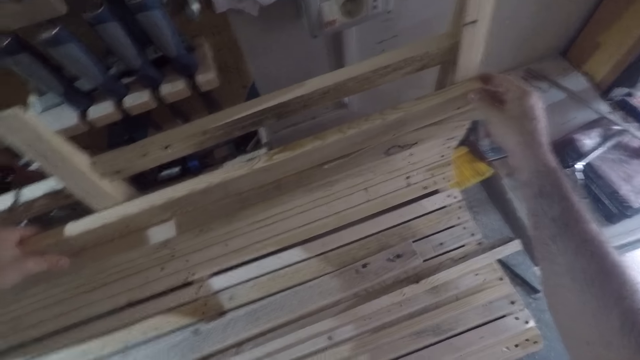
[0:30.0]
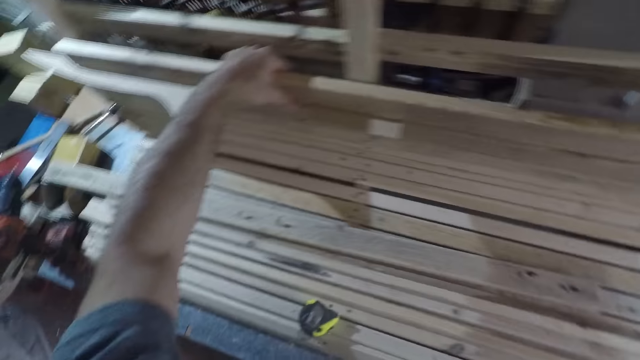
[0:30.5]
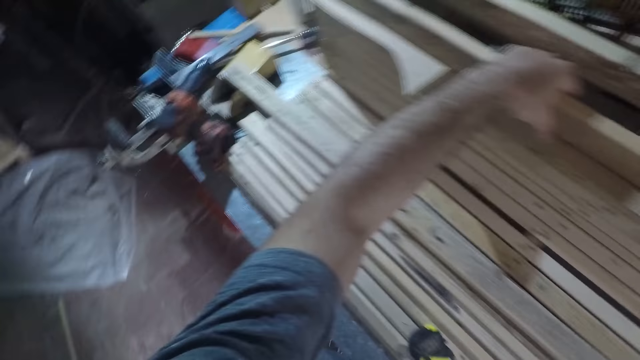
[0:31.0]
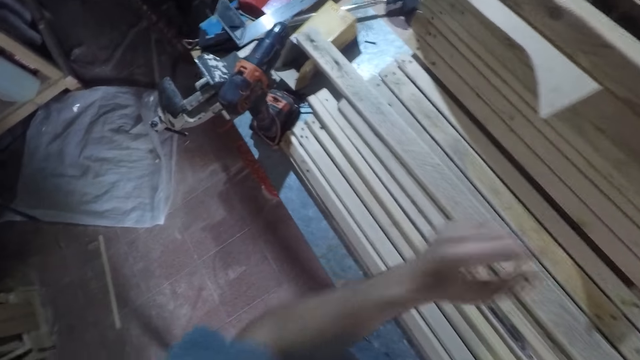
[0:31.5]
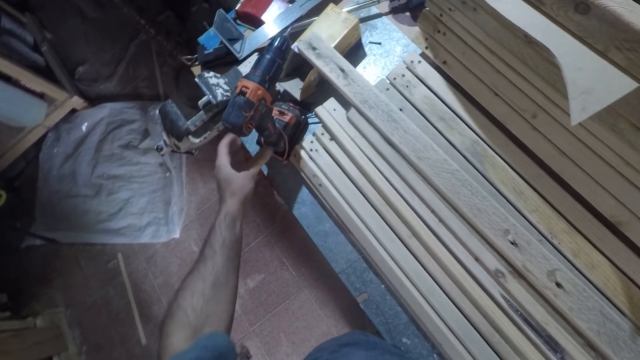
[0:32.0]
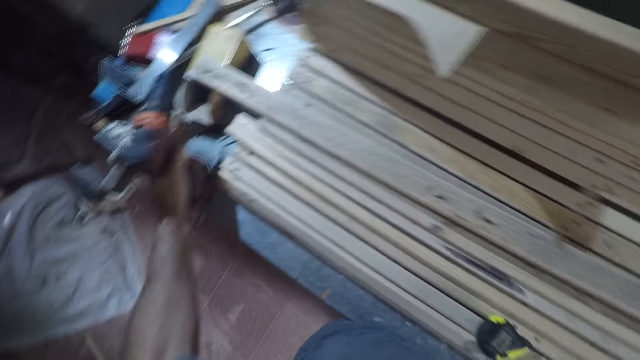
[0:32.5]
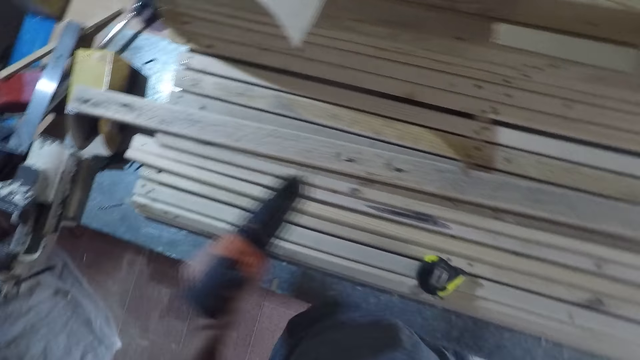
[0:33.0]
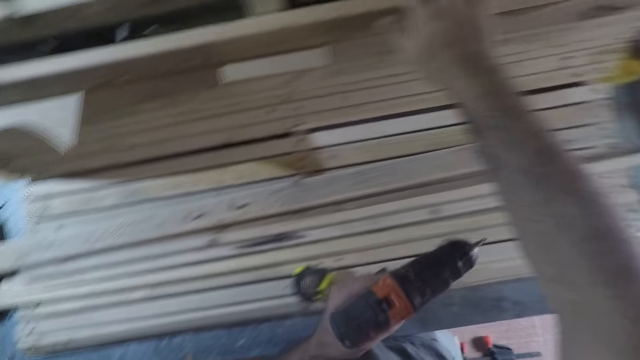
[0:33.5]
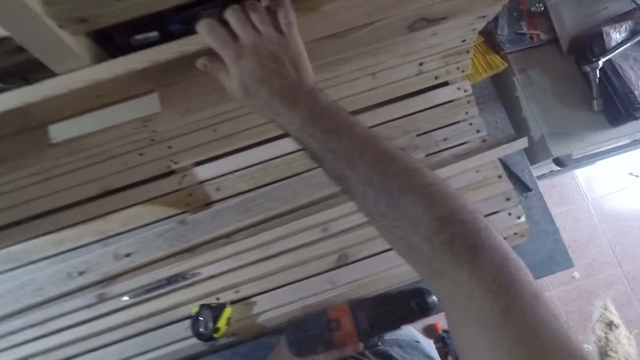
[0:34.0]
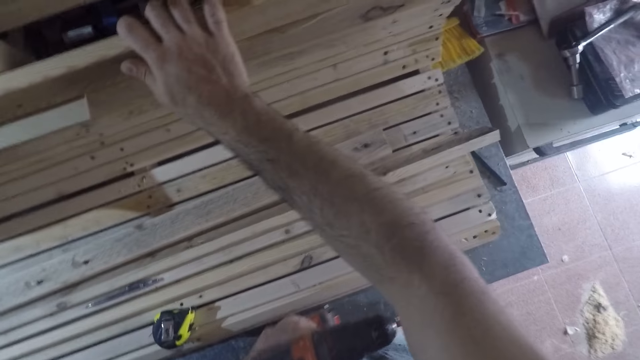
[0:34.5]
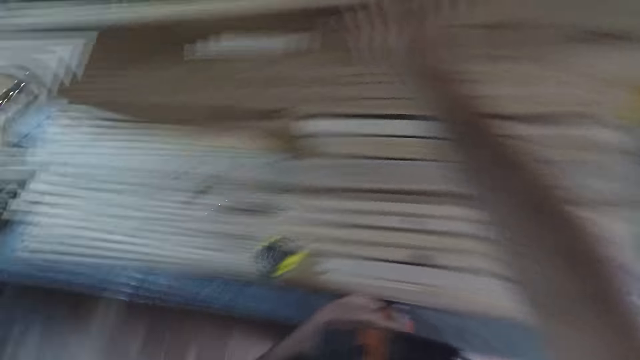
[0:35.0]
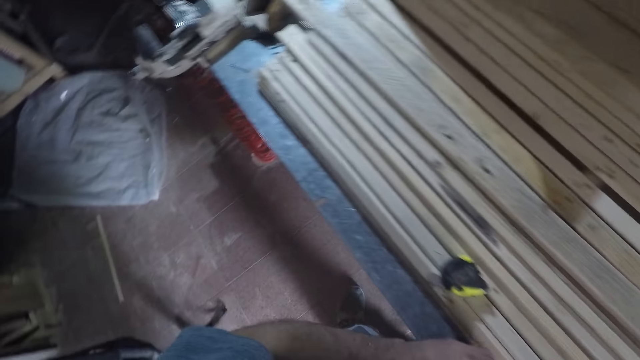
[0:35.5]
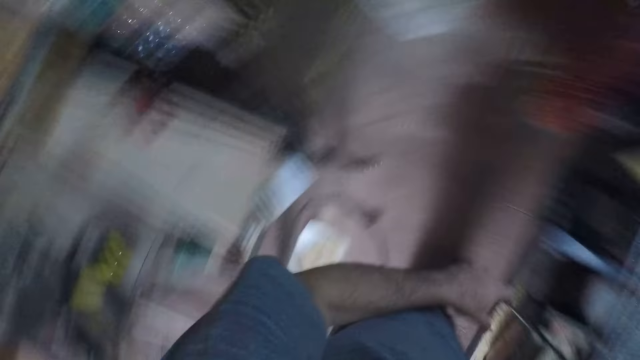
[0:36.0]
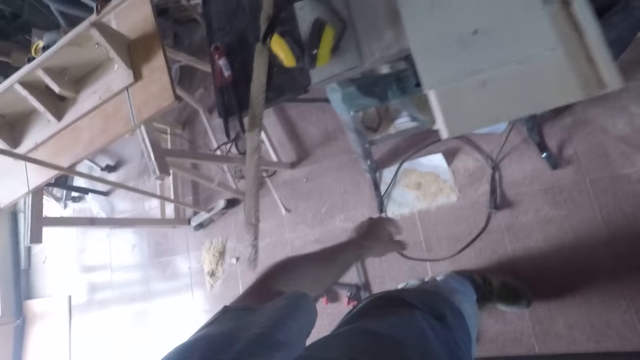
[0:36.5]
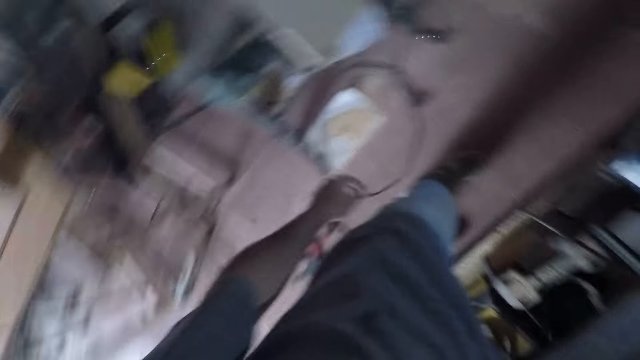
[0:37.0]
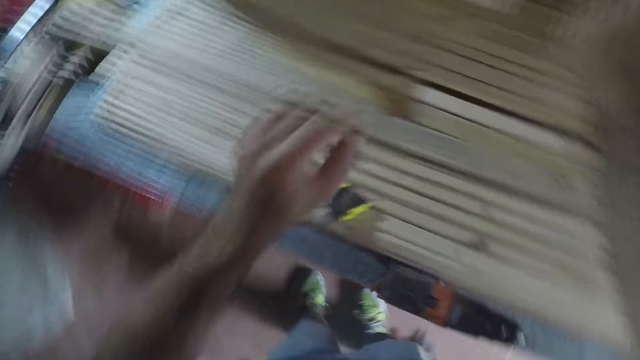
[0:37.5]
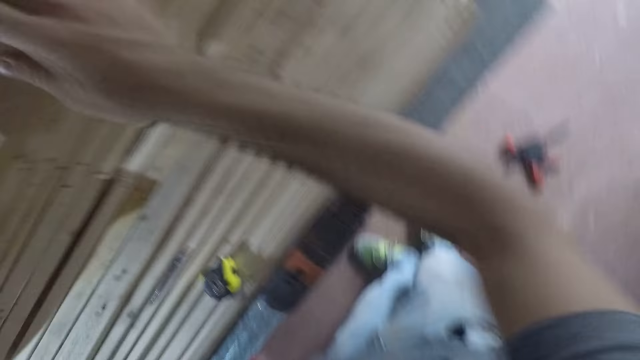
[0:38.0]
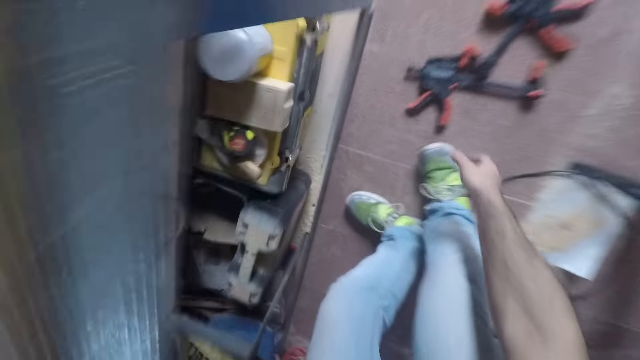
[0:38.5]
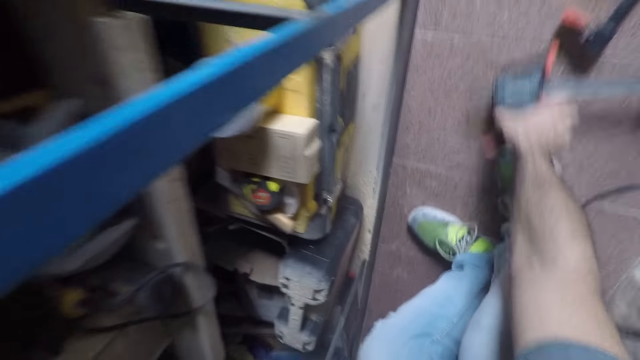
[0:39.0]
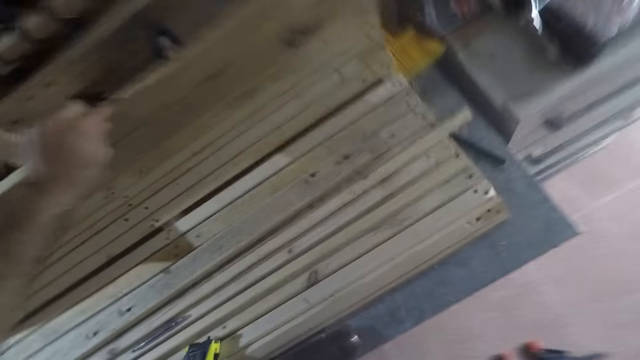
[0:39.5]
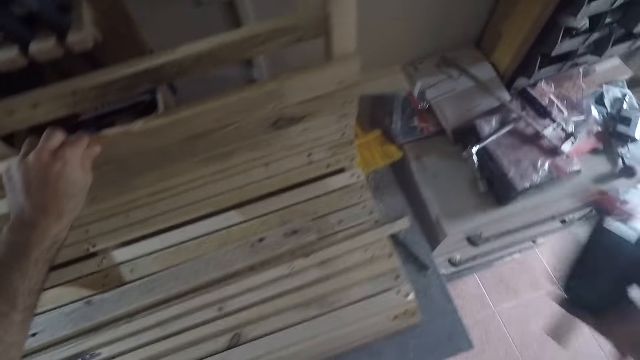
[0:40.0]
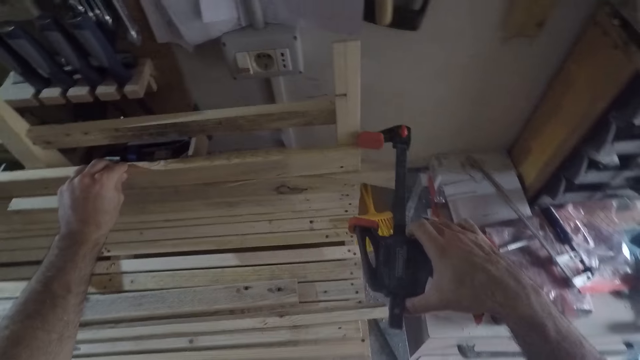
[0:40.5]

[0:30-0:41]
The camera wearer picks a power drill with his left hand from the table. He drops the power drill on another side of the table. He turns around. He touches the wood frame with both hands. He picks a clamp from the floor with his right hand.

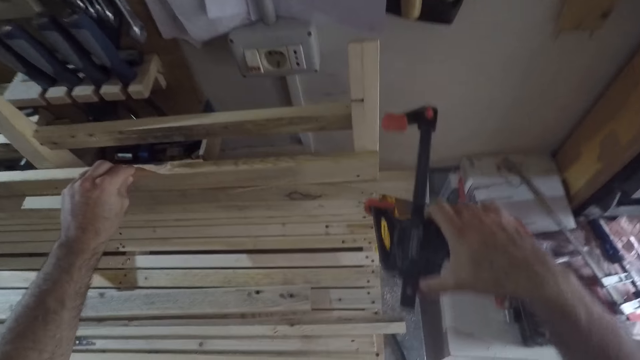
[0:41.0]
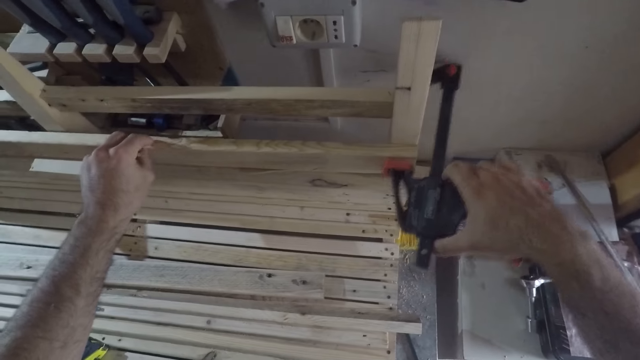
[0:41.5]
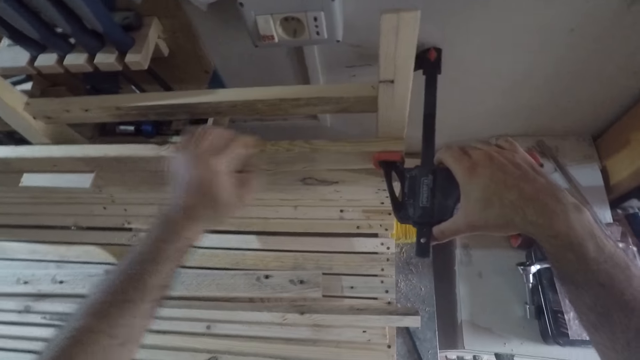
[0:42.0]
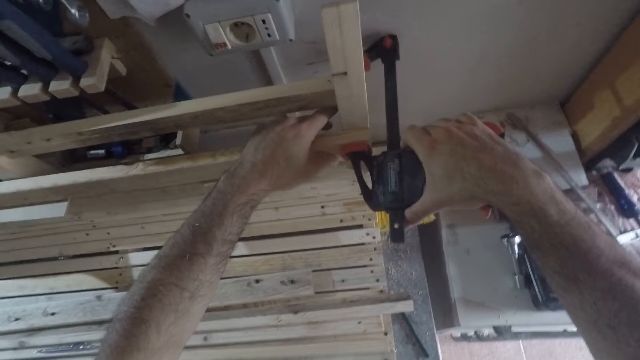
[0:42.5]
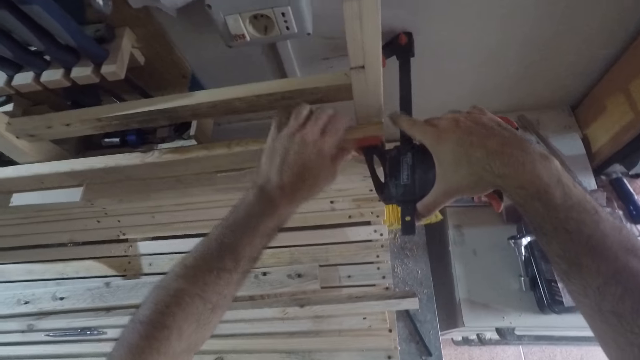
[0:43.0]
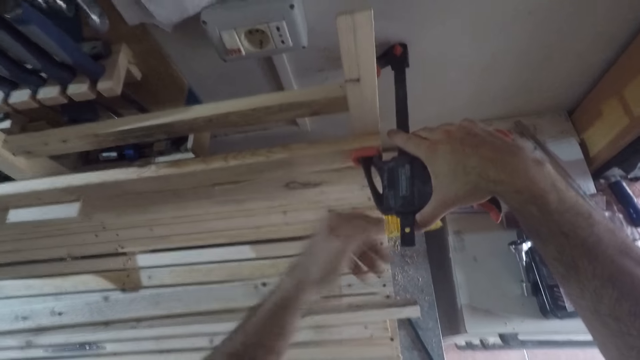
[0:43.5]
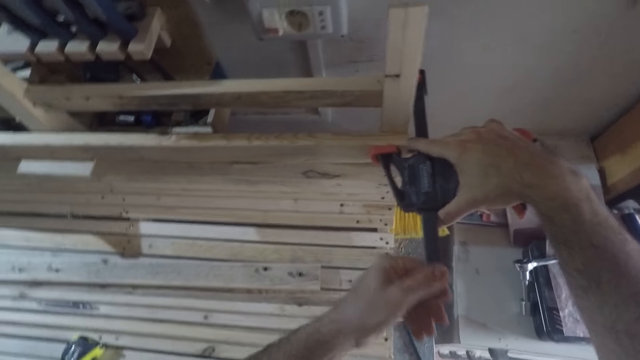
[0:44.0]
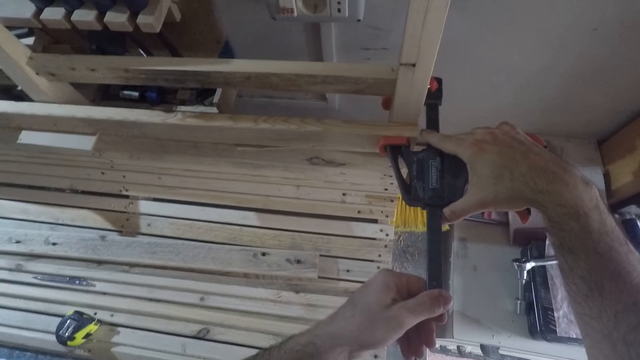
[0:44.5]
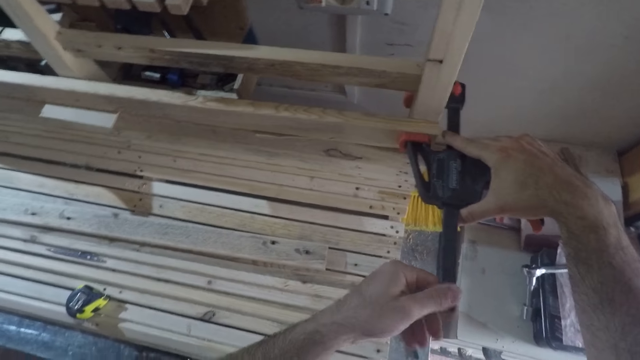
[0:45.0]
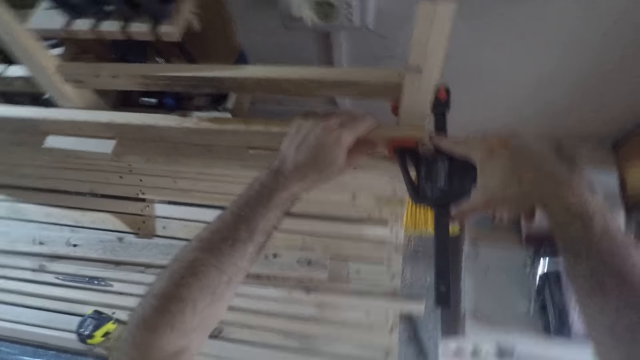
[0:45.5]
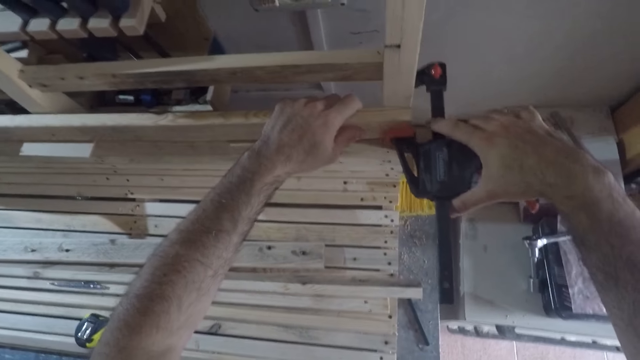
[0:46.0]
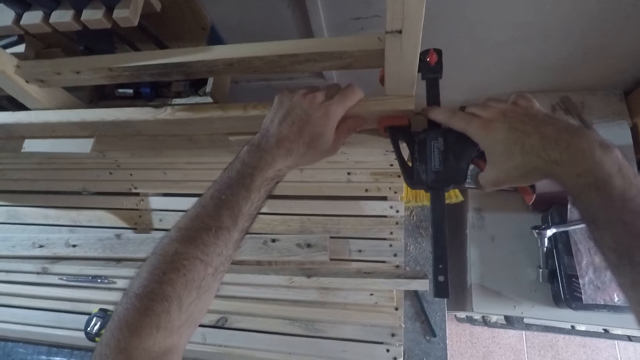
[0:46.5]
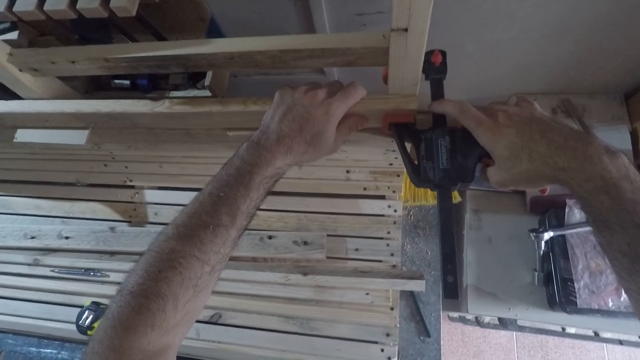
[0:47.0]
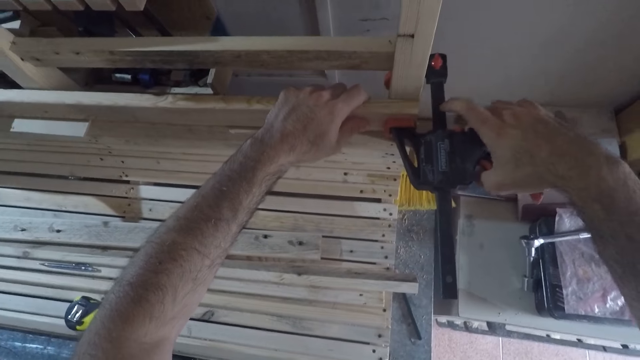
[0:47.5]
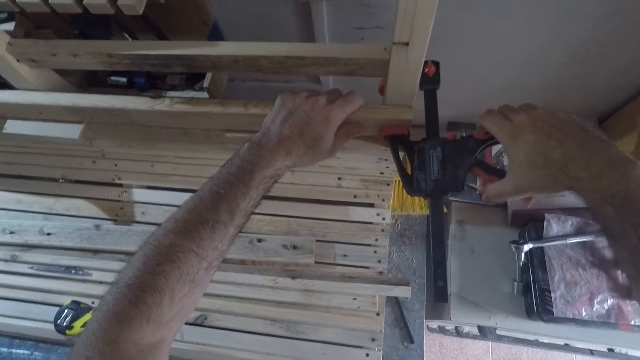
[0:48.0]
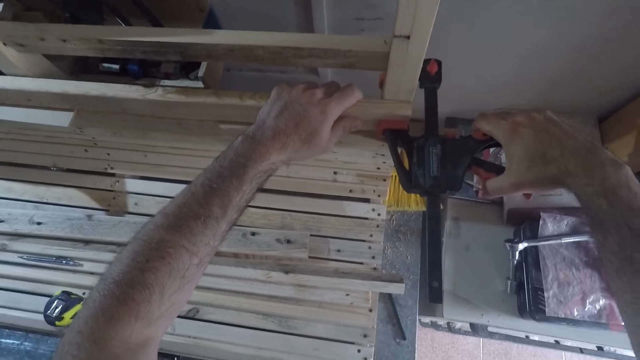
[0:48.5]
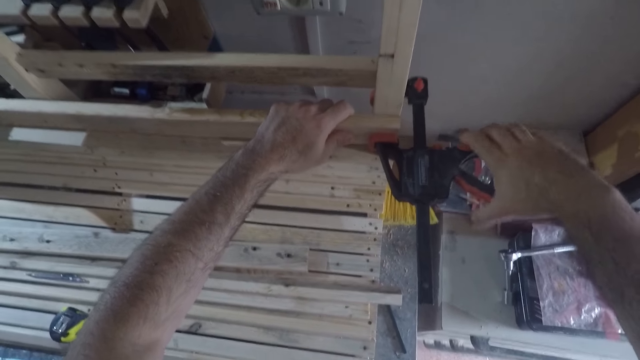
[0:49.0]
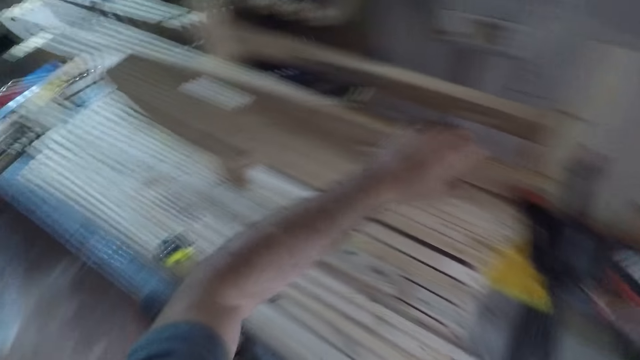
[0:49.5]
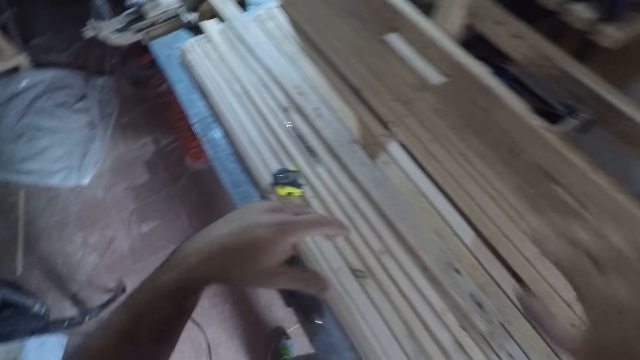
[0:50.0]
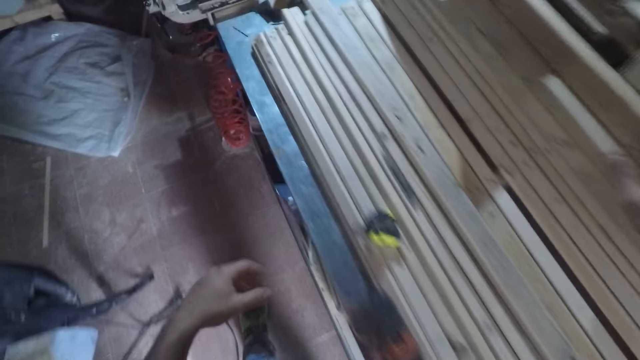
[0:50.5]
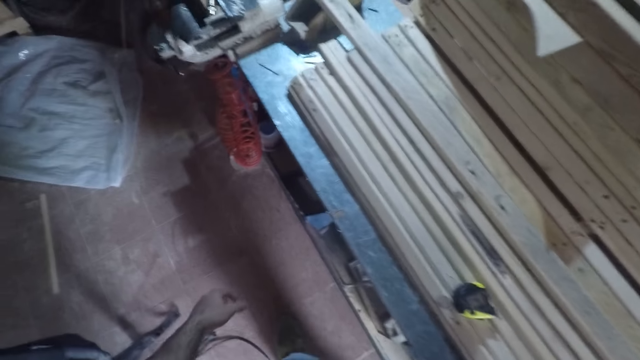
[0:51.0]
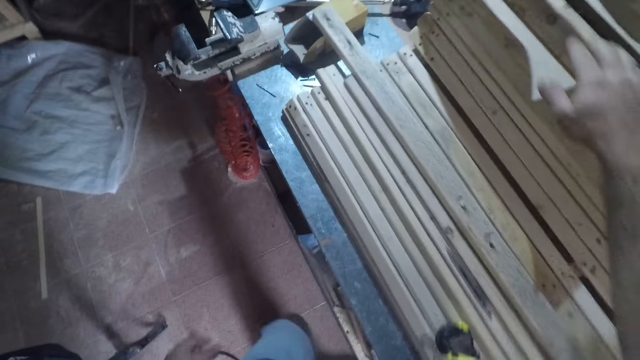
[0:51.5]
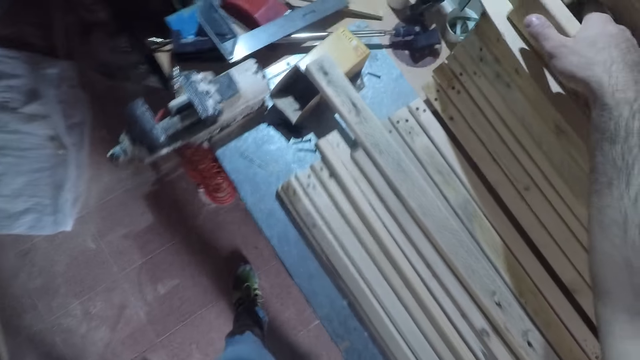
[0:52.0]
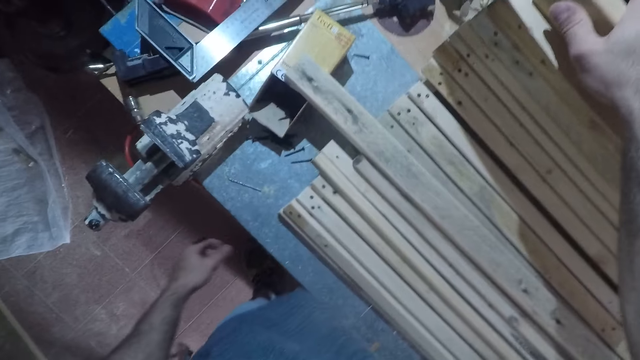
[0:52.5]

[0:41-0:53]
The camera wearer holds pressure treated wood onto the furniture using a clamp. He fixes the clamp to the wood piece on the wood frame. He pulls the movable part of the clamp with his left hand and adjusts the bar on the clamp. He holds the wood piece with his left hand. He presses the trigger on the clamp. He walks to another side of the table. He touches the wood piece with his right hand.
